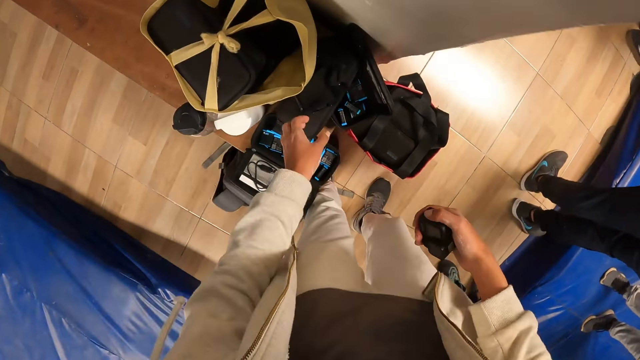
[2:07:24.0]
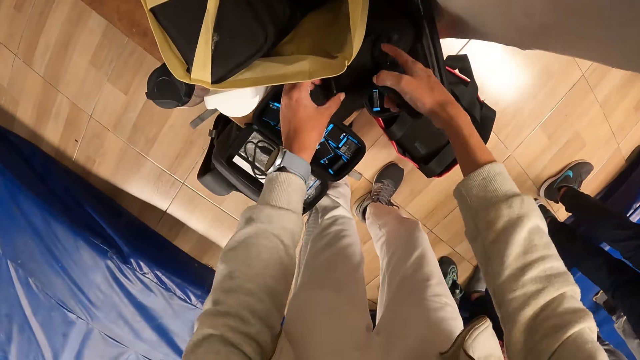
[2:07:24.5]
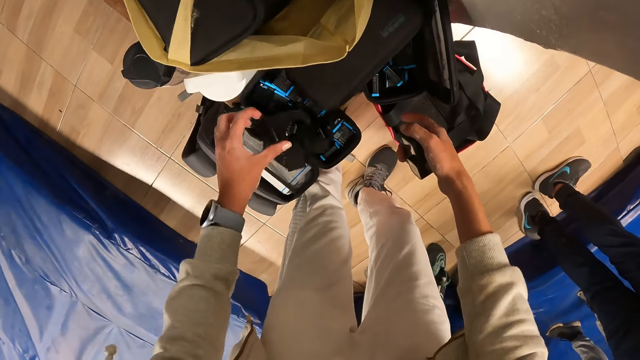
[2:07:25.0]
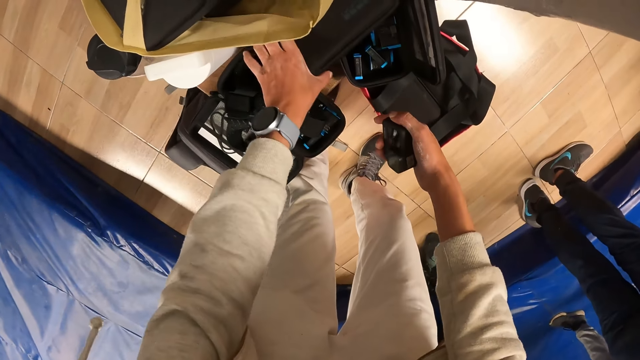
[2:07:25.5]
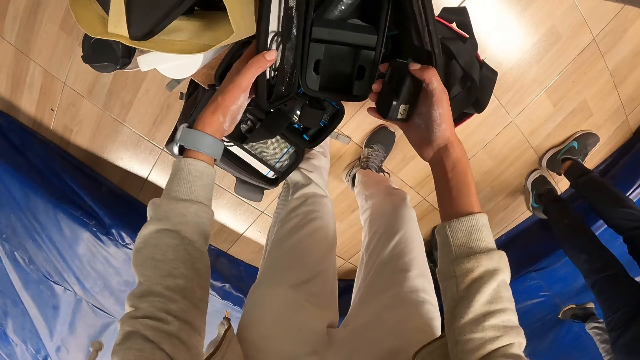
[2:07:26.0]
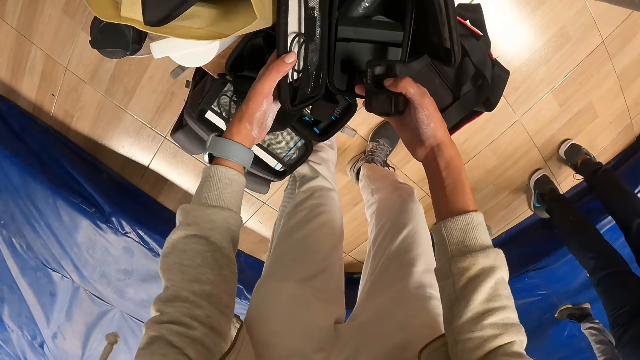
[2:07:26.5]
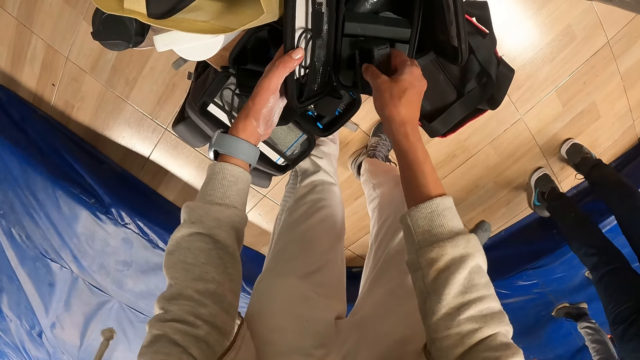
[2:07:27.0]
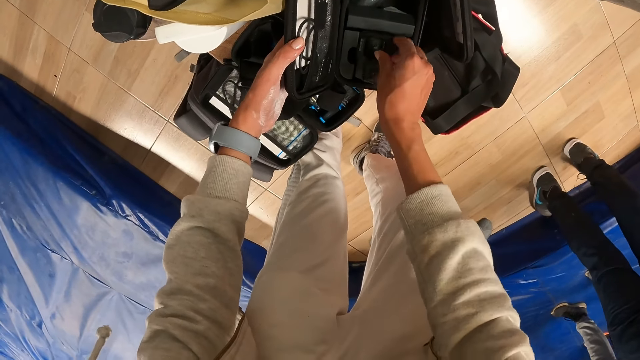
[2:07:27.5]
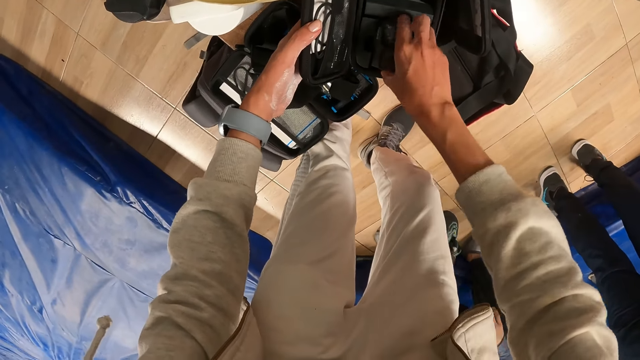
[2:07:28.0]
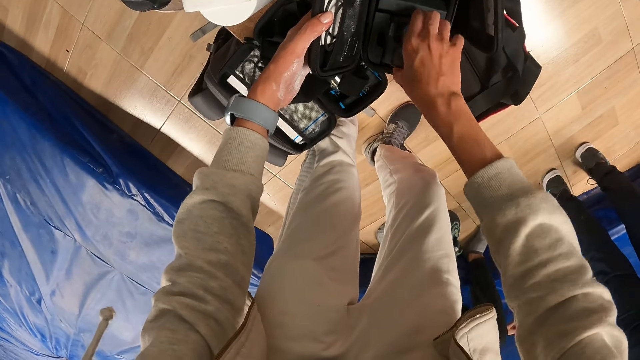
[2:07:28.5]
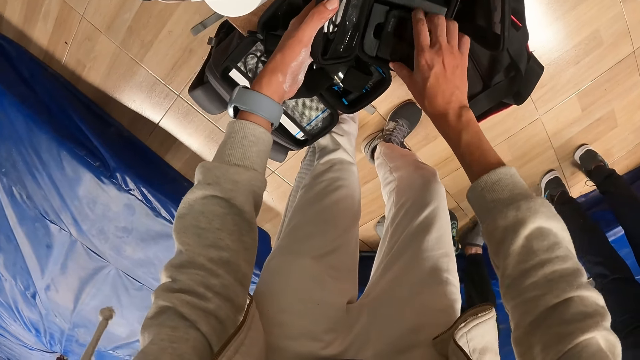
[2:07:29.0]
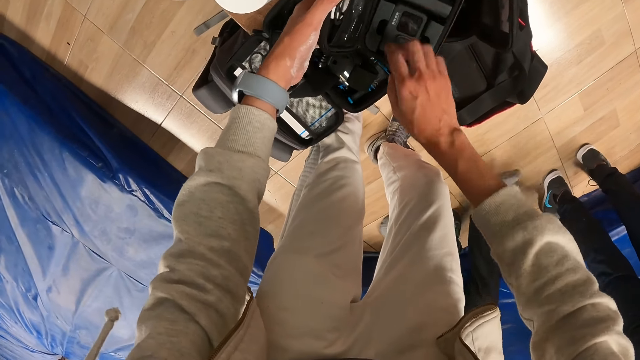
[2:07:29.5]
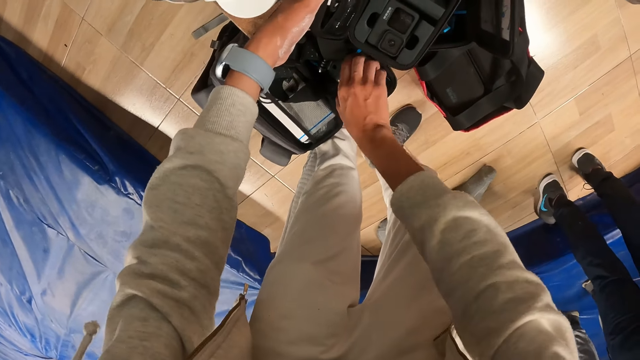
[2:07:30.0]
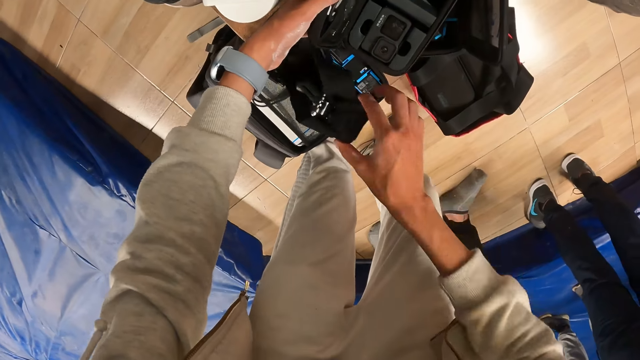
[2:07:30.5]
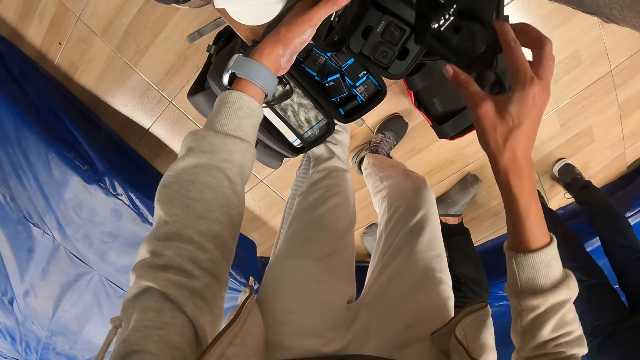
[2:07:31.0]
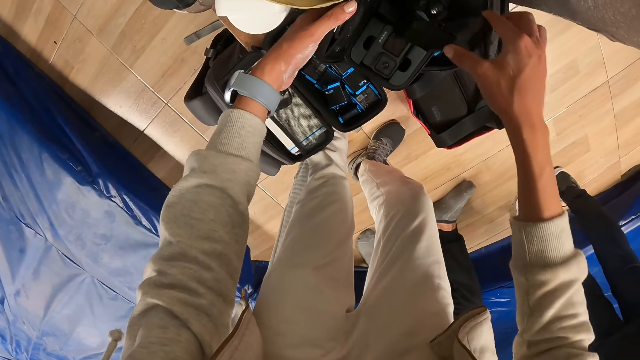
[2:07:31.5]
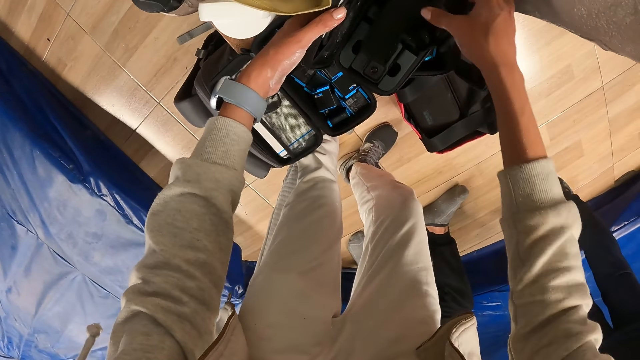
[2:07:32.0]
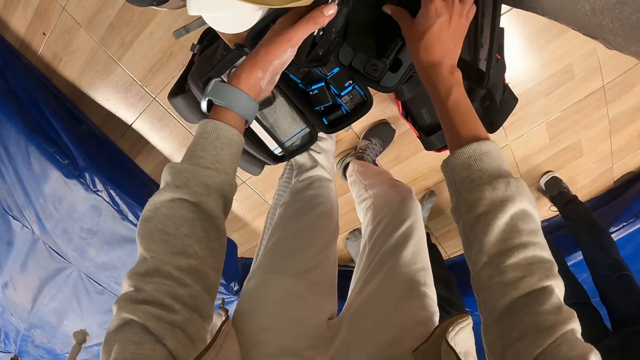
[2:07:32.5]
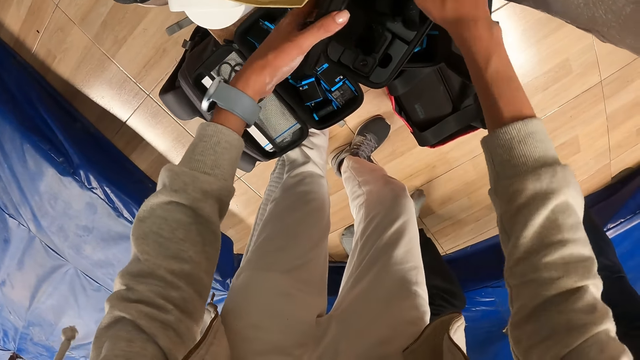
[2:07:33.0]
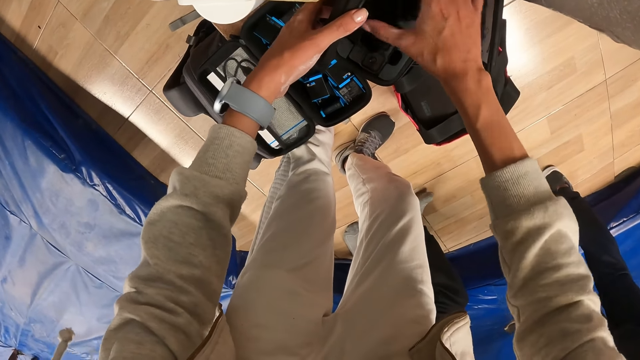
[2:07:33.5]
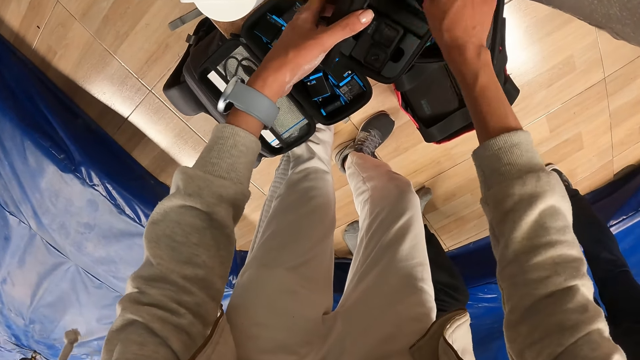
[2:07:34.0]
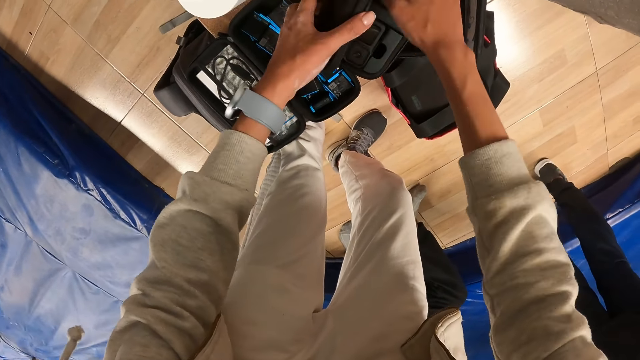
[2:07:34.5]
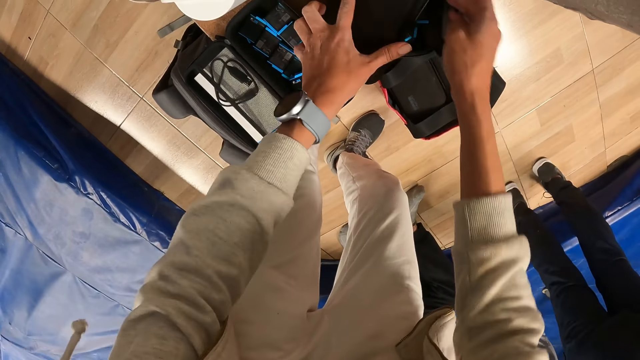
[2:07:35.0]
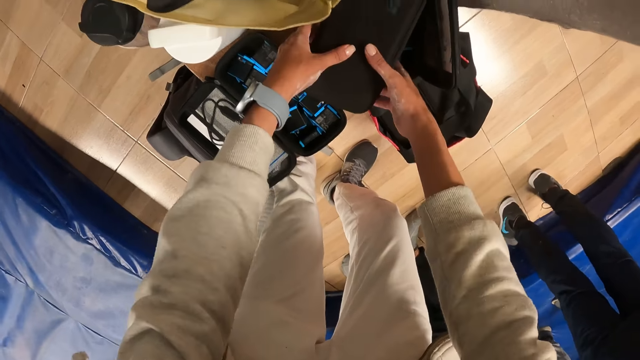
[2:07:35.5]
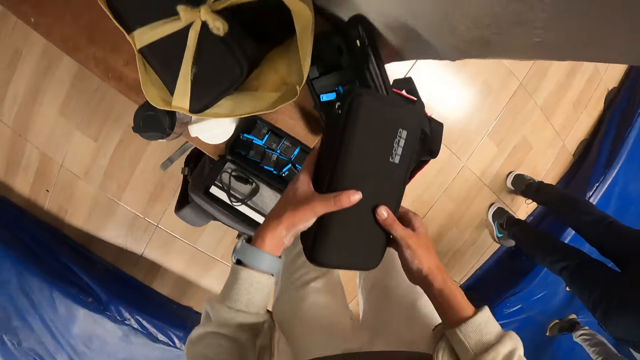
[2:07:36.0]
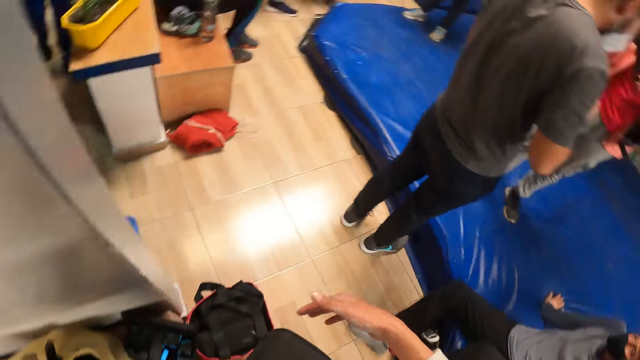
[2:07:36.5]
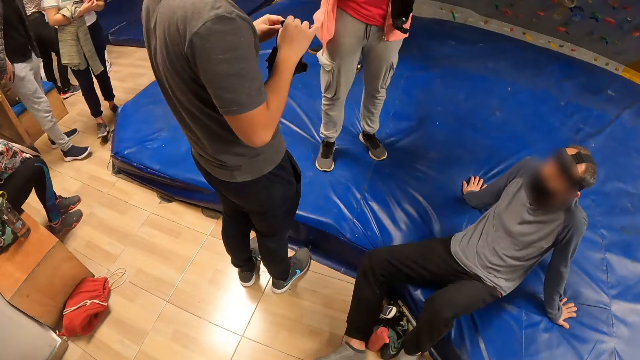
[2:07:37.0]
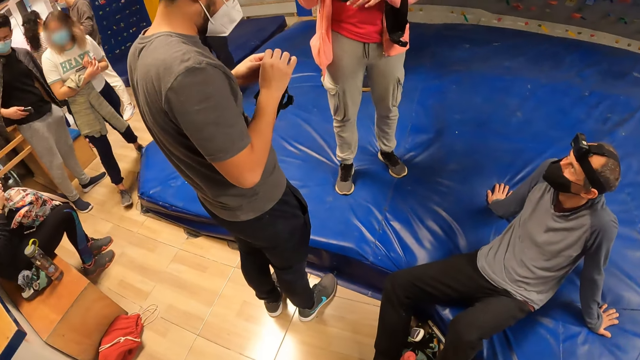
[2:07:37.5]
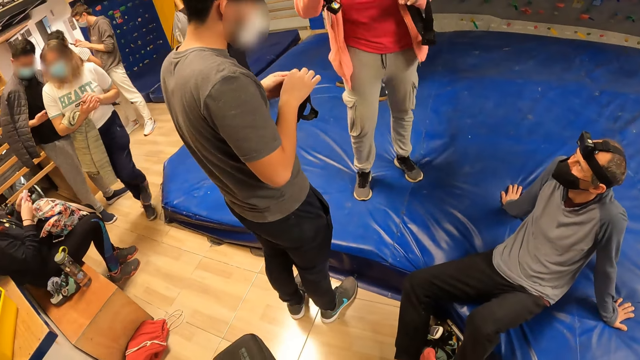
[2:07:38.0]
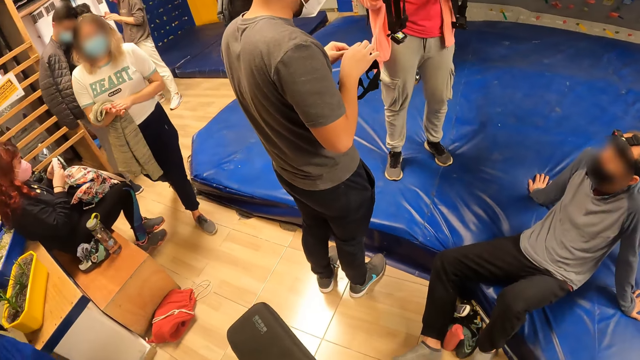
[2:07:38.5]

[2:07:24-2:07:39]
The camera wearer repositions the camera head band on the tech case or camera bag with his left hand. He opens the tech case on the bench with his left hand. He picks the camera bag. He inserts the camera in his right hand into the tech case. He picks the camera head band from the tech case with his right hand. He inserts the camera head band in his right hand into the tech case. He closes the tech case with his left hand. He lifts the camera bag and carries the tech case from the bench with both hands. He looks around.

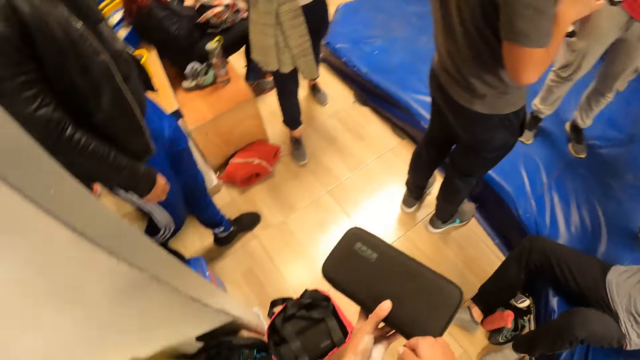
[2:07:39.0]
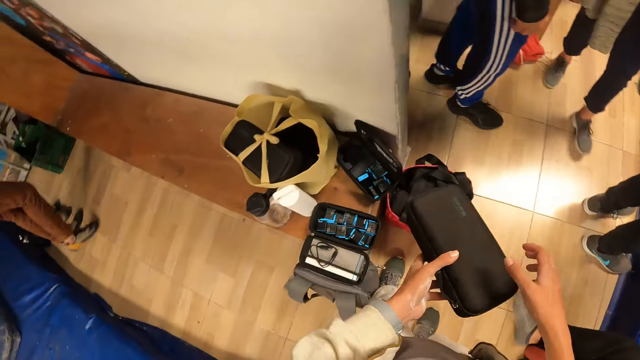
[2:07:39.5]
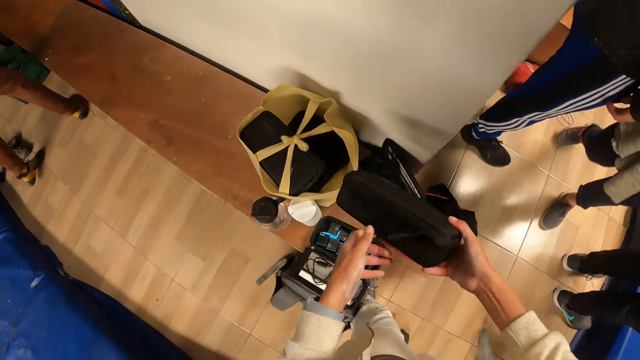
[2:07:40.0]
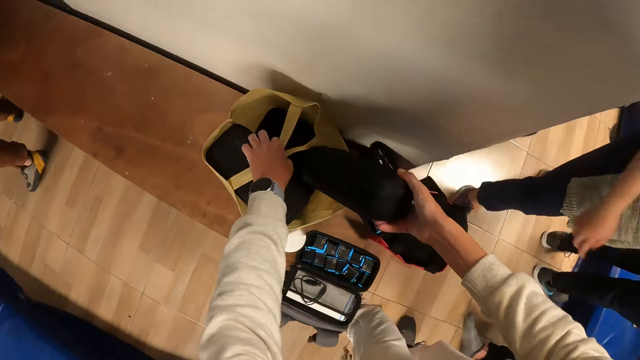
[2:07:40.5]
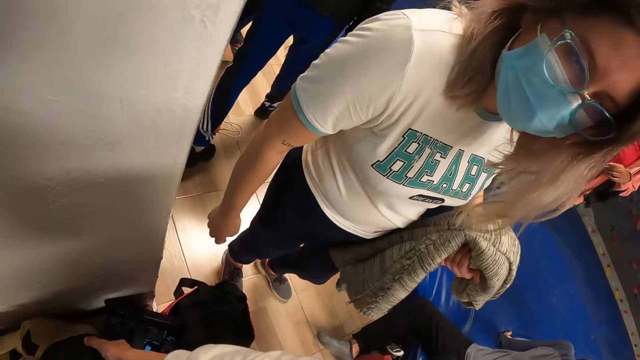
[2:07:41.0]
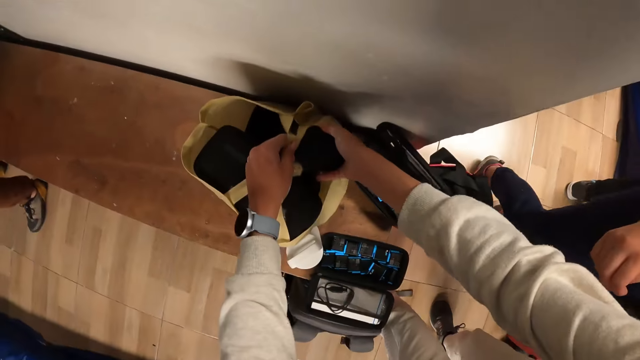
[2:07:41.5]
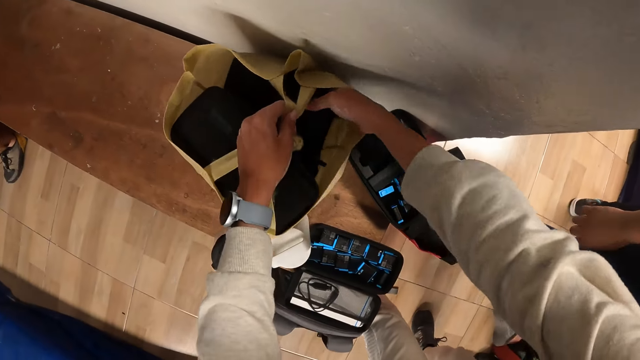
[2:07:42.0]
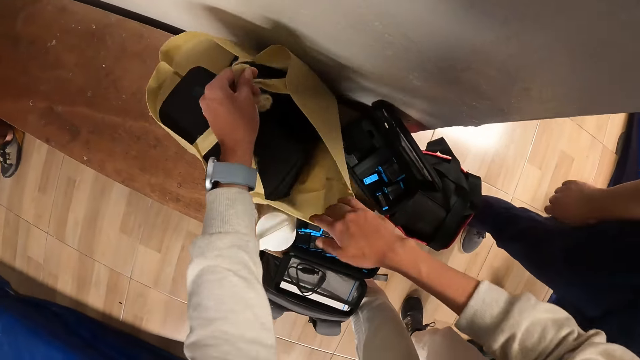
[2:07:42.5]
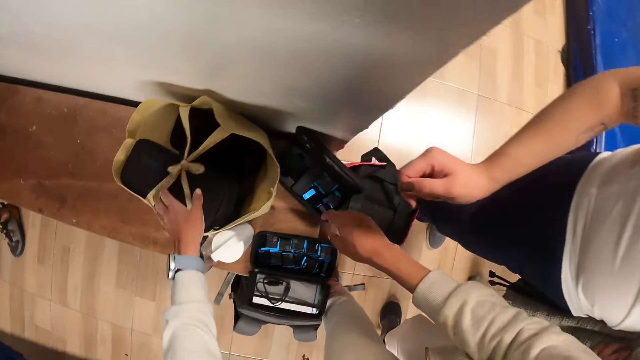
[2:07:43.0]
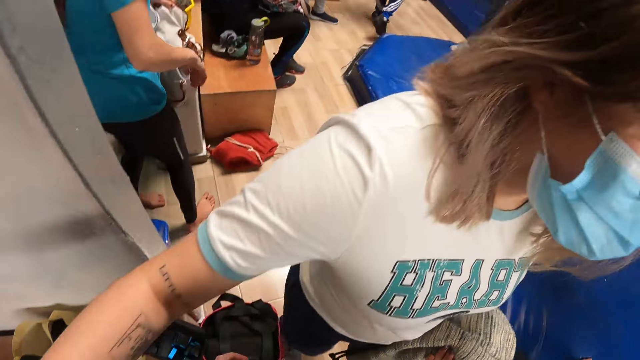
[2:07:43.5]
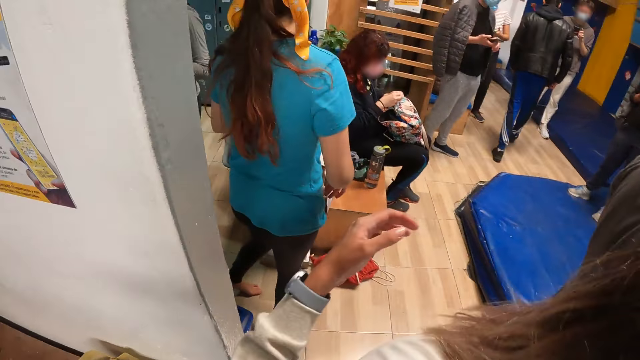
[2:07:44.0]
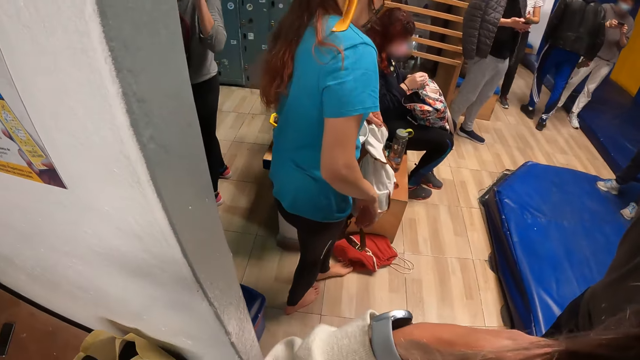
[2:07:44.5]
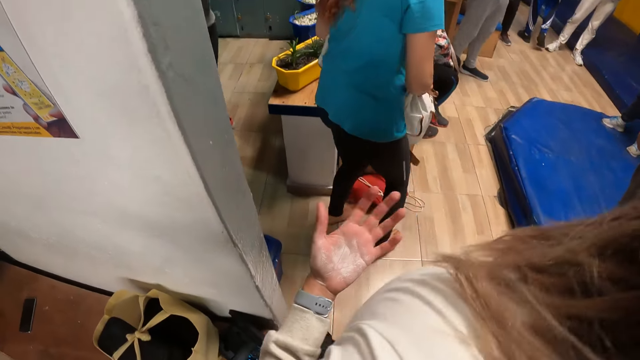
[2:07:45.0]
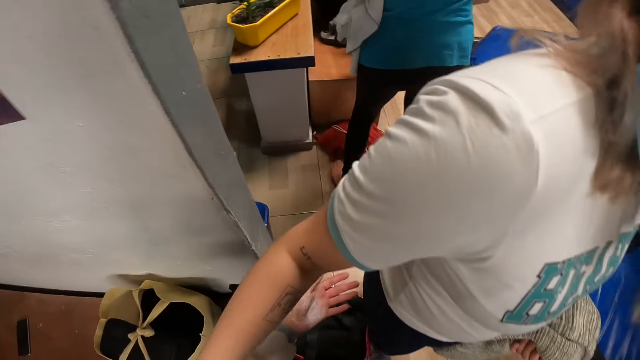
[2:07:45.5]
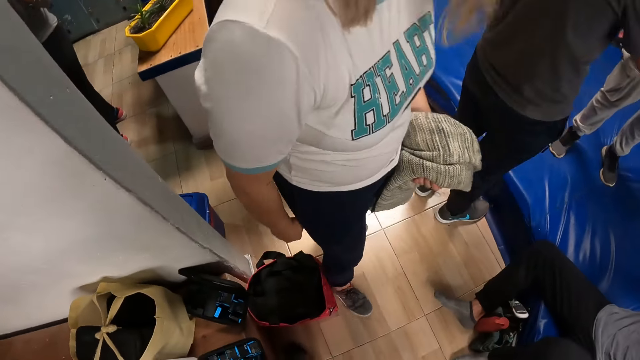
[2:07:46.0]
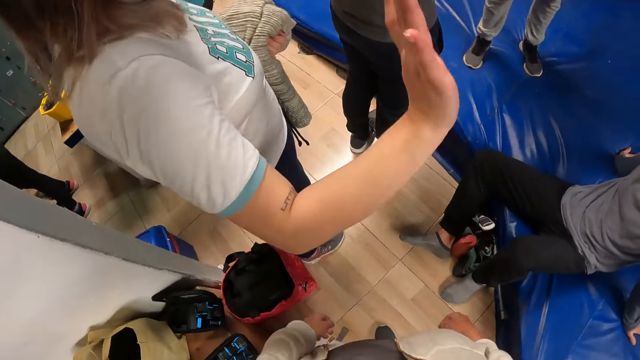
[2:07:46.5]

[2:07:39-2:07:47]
The camera wearer passes the tech case to his right hand. He inserts the tech case into a shopping bag on the bench with his right hand. He holds the bag on the bench with his left hand. He hugs a woman. Another woman holds a bag with her left hand. The other woman holds the bag with both hands.
